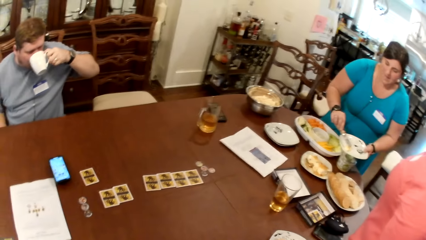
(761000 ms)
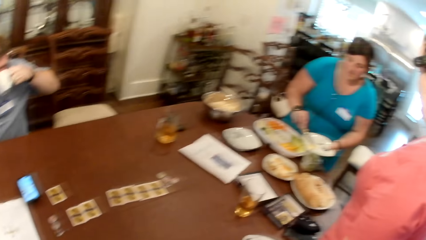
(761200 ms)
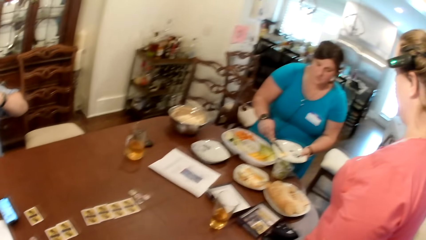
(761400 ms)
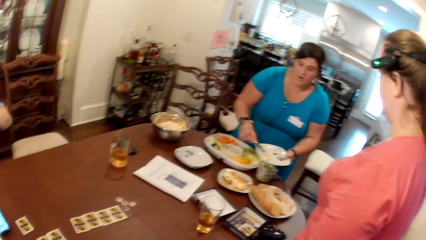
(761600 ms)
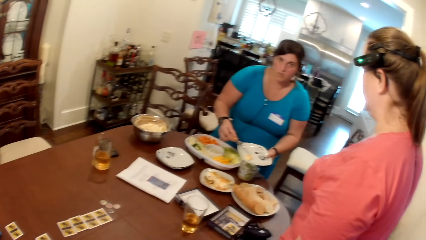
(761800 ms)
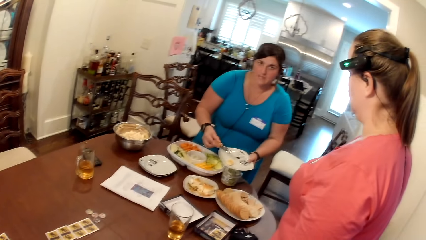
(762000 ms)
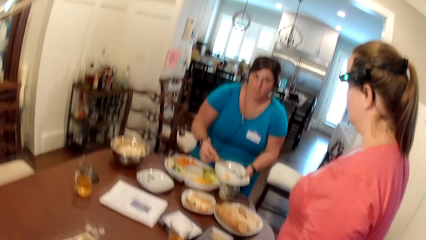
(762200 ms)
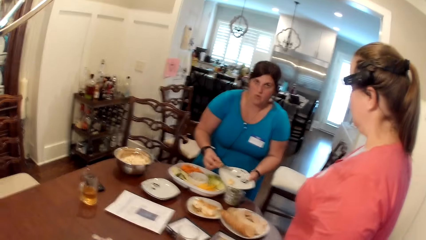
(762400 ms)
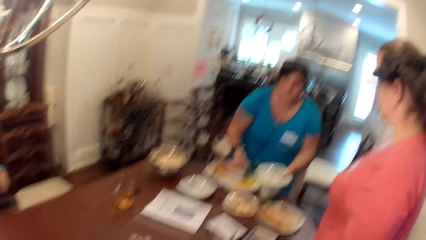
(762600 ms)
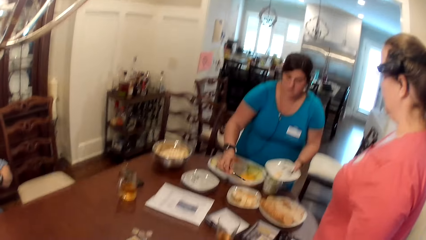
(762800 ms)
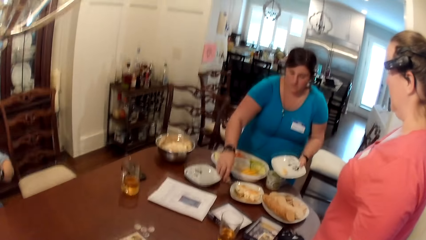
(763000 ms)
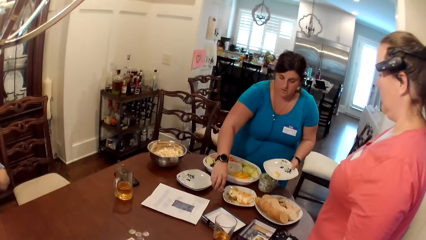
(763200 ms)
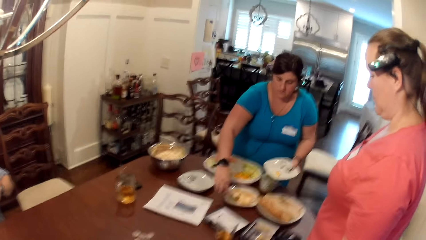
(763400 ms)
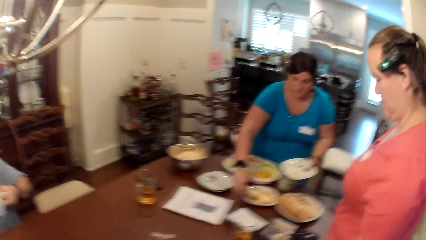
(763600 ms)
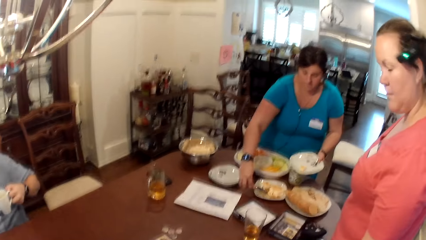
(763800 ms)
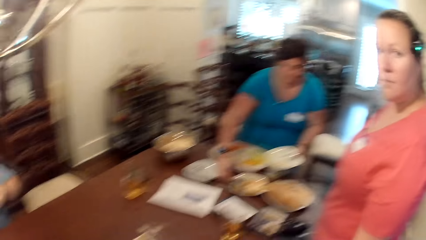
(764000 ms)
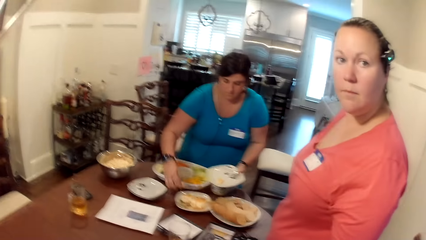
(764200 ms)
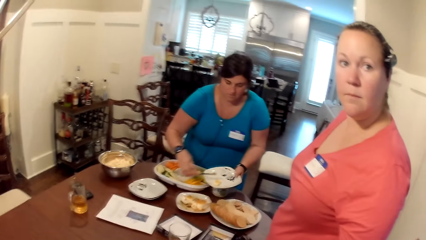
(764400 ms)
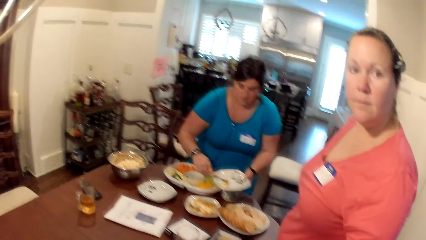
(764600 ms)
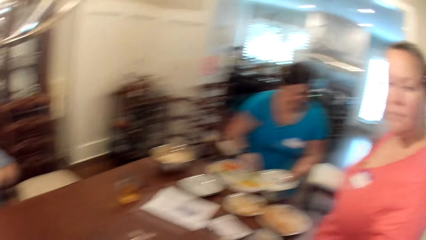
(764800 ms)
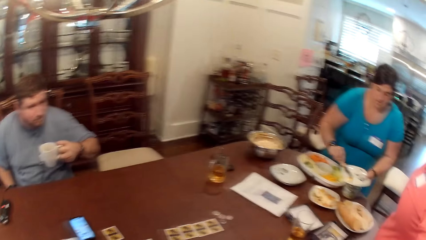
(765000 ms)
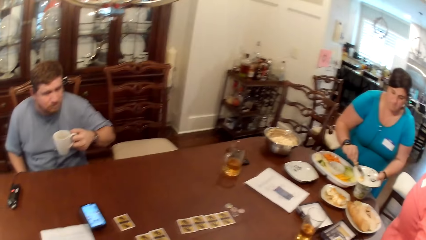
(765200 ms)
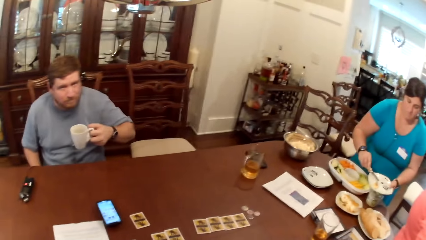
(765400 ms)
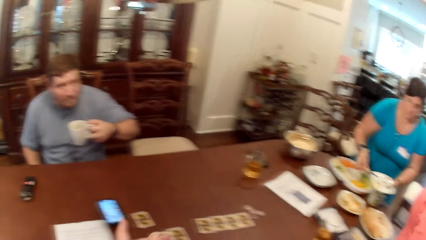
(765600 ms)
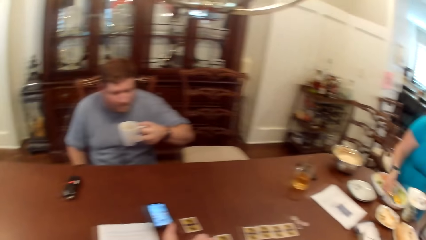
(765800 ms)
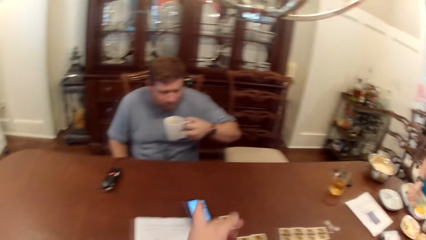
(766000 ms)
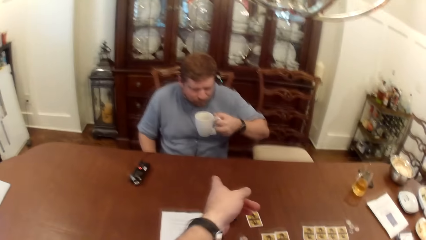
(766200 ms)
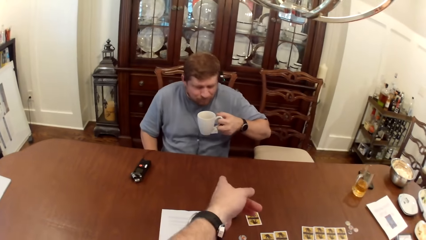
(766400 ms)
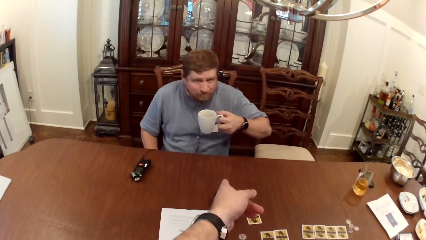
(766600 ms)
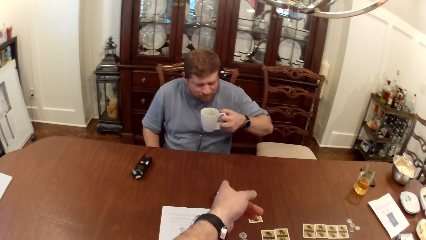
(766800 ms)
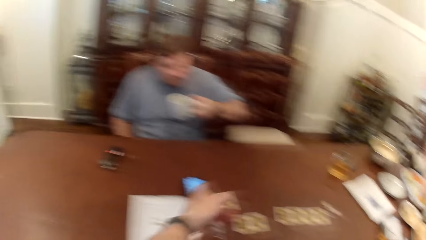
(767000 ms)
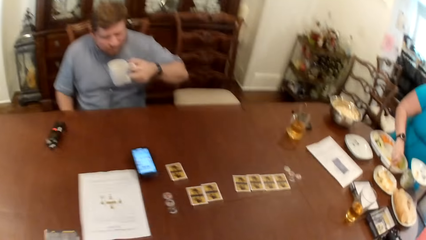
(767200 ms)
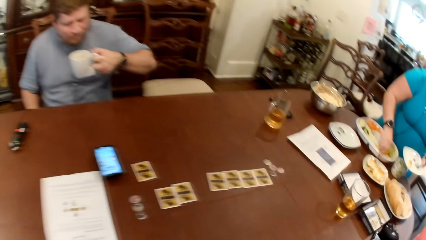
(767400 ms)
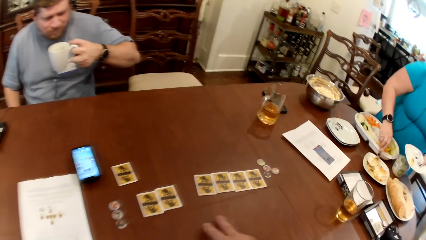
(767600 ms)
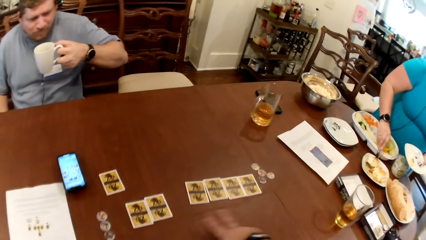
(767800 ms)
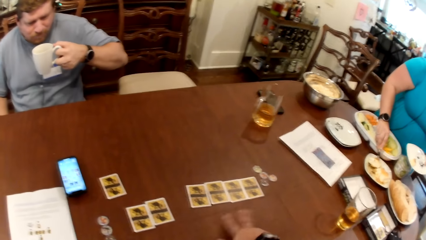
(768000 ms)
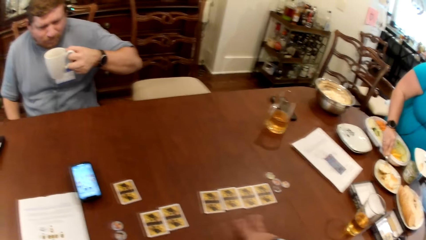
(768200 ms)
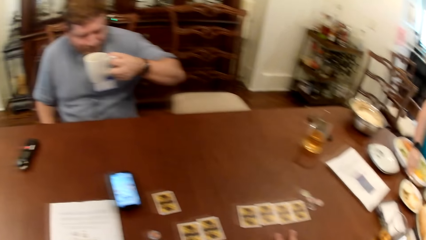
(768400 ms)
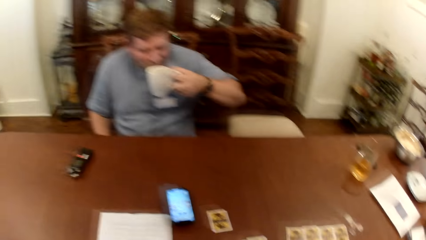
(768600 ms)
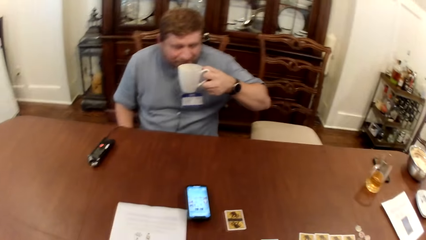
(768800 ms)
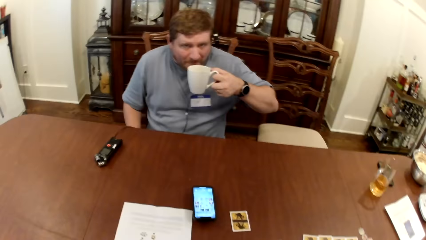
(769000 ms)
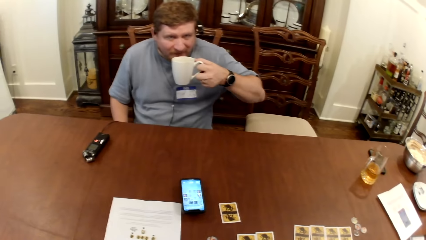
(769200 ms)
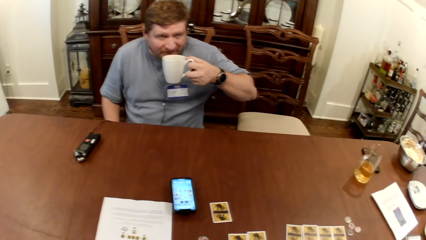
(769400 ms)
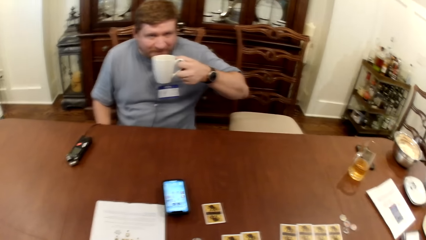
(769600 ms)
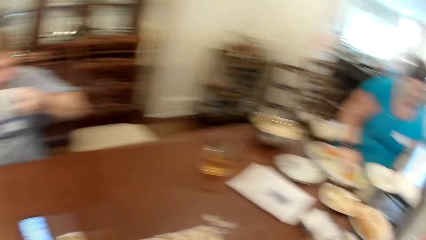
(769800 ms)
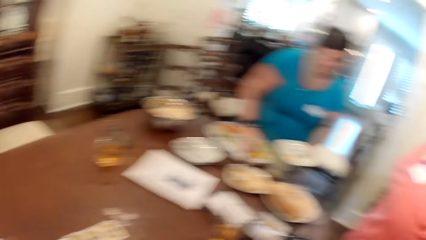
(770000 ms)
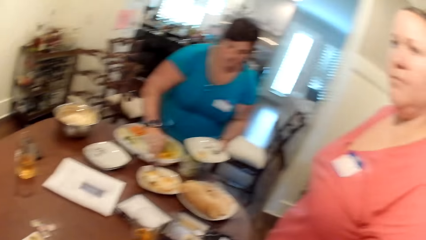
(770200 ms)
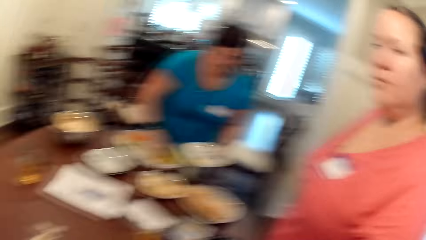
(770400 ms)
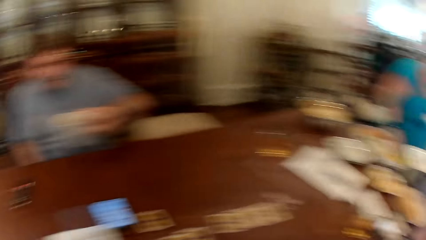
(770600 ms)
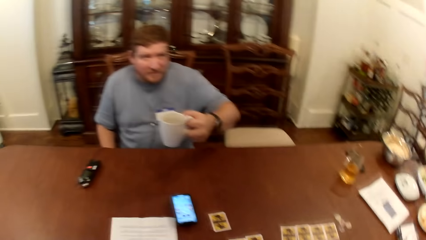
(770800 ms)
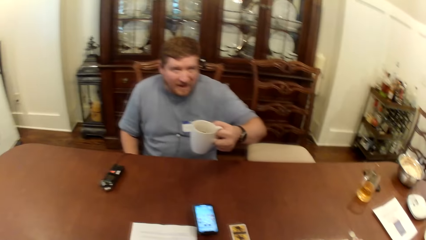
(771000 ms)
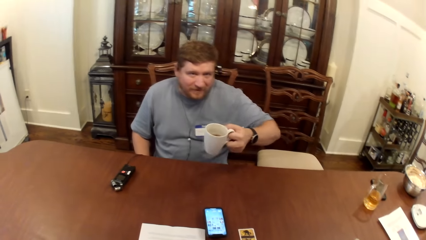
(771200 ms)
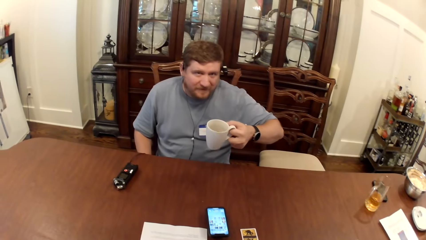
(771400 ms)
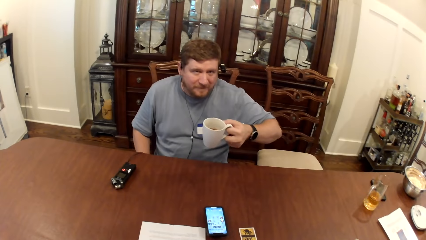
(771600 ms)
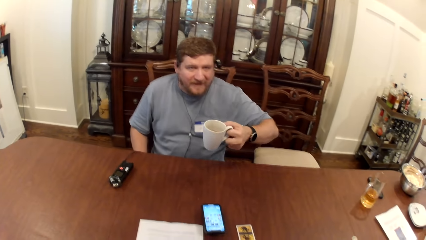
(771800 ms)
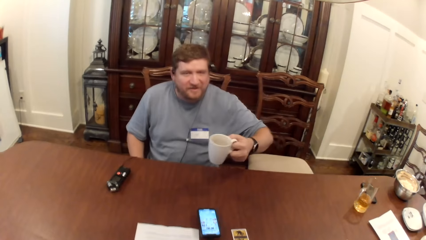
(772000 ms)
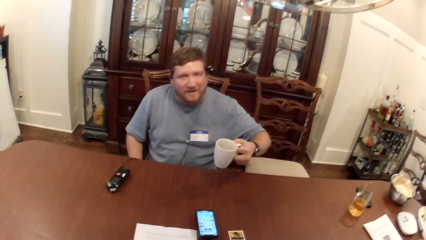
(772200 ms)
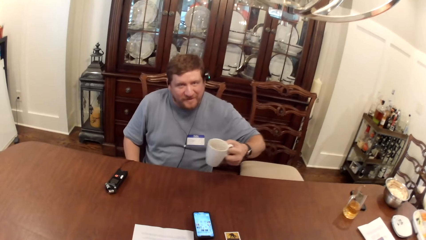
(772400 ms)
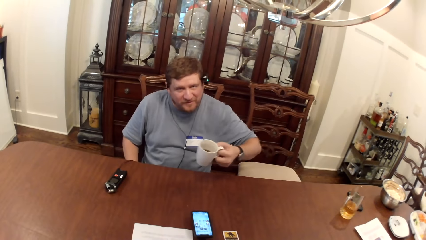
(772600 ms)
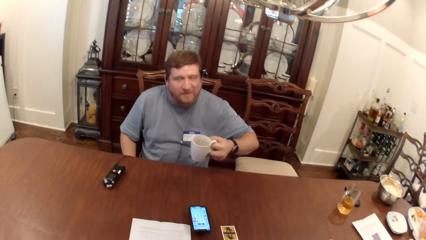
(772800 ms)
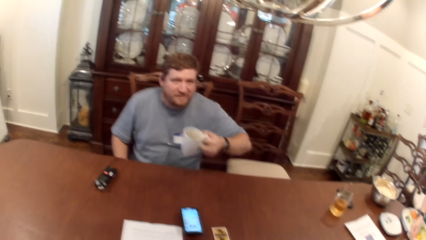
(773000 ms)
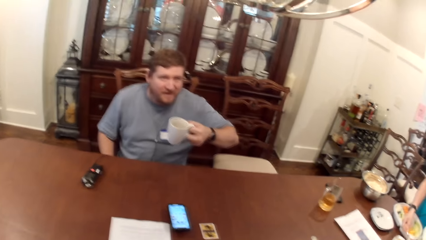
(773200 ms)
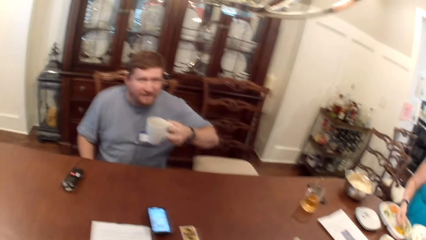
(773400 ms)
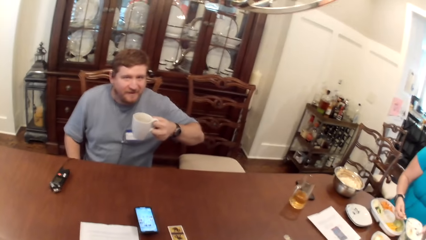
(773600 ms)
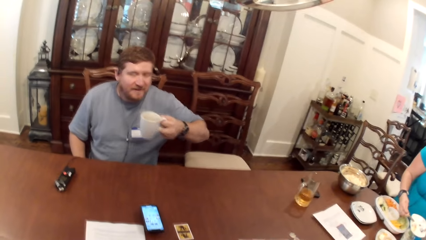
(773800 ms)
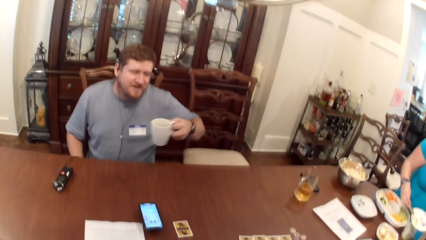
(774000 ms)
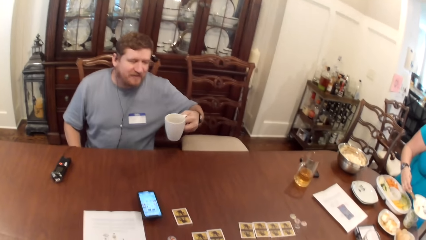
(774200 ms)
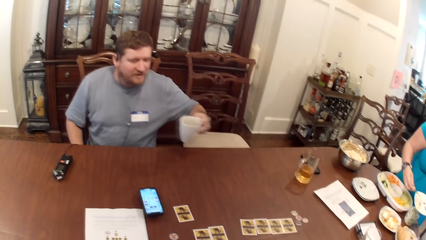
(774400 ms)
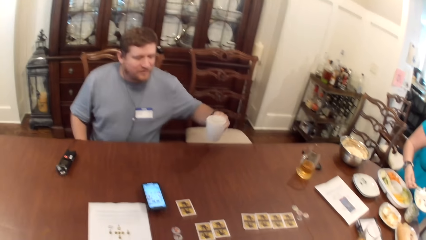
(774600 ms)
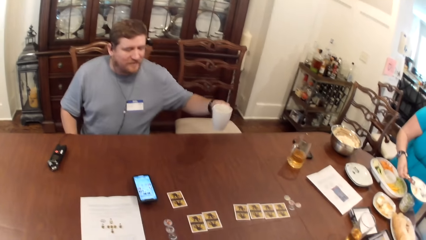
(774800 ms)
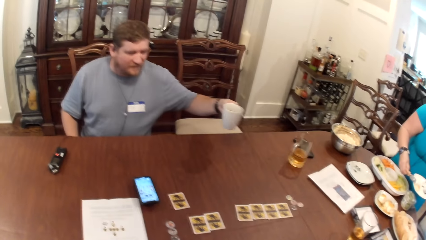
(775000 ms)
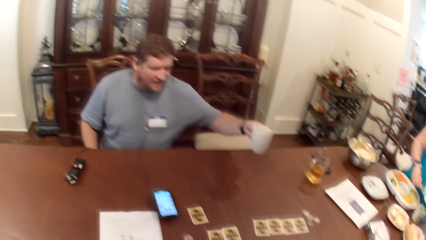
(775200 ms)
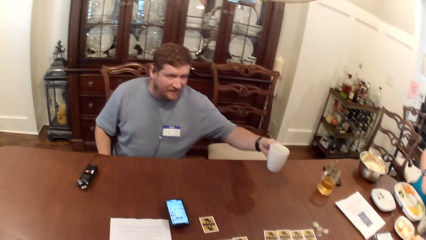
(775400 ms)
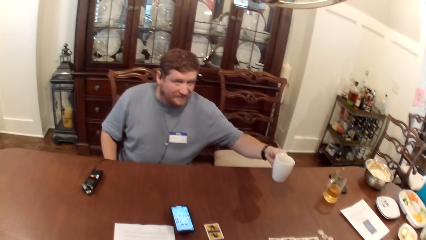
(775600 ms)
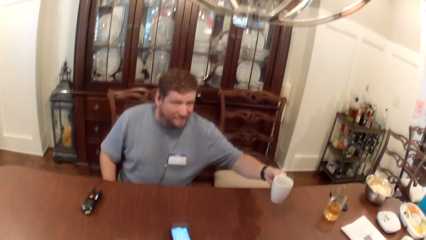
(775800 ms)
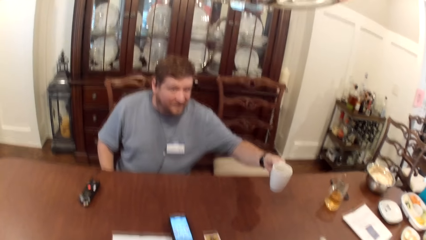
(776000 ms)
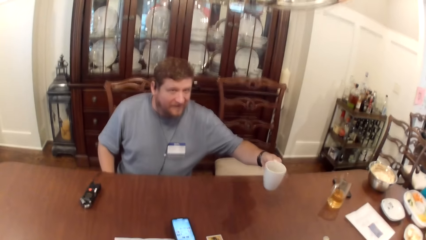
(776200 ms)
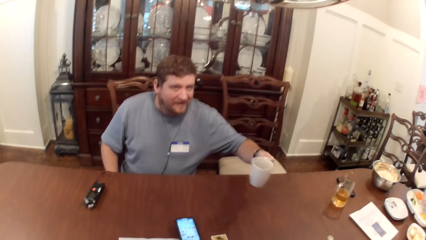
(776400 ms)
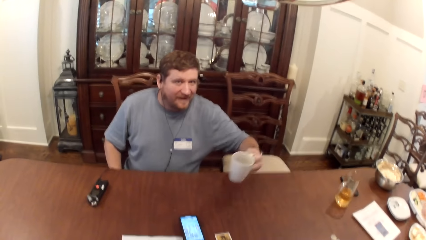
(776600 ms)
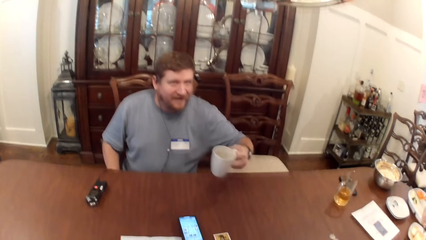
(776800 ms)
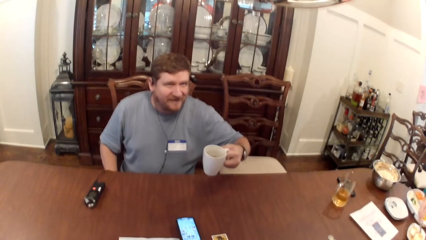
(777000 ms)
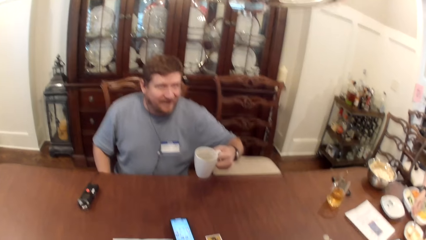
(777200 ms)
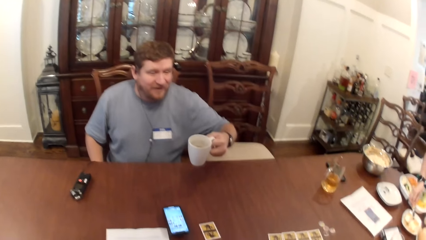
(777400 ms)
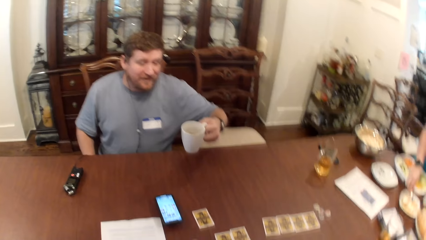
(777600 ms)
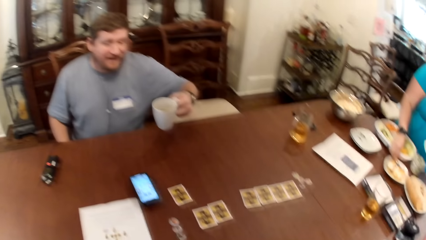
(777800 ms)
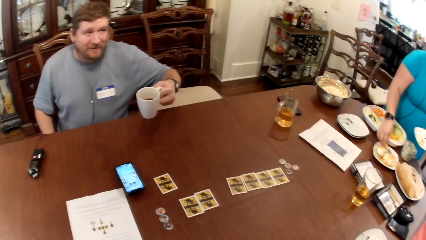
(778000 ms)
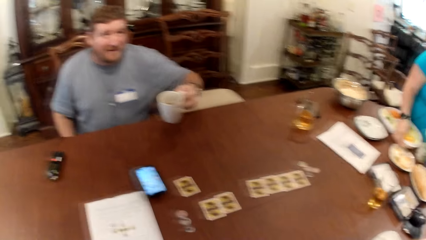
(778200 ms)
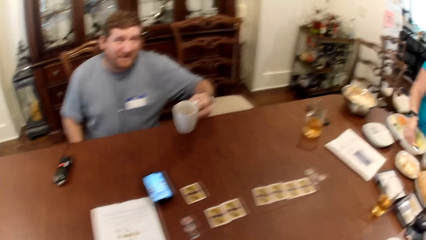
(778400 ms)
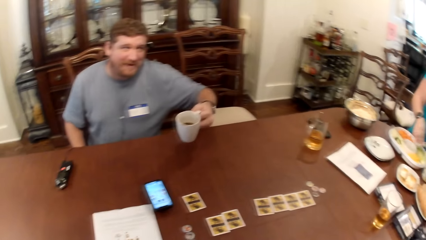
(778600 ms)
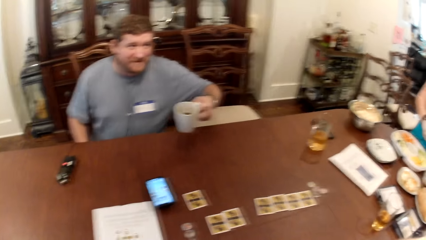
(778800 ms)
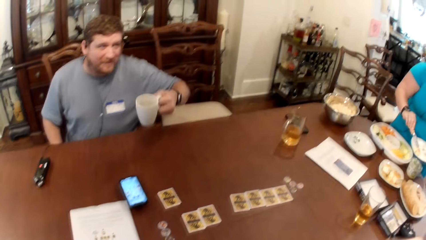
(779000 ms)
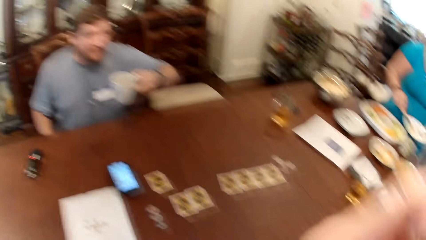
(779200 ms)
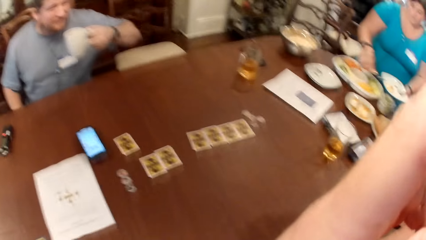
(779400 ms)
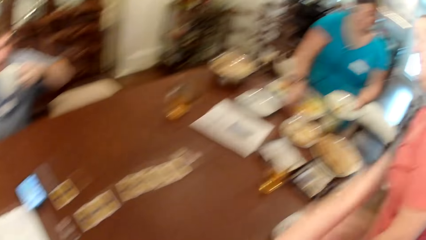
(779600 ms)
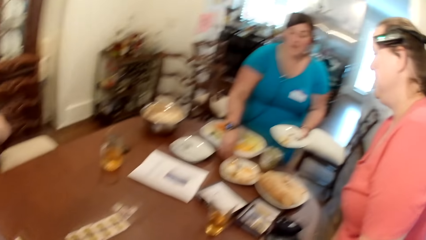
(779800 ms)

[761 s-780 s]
A woman serves fruits from a plate of fruit on the table with a spoon in her right hand. The camera wearer points at the man at the table with his left hand finger.
